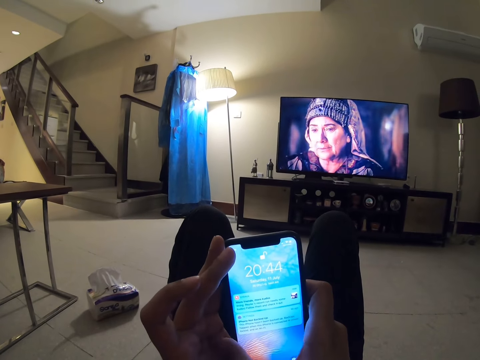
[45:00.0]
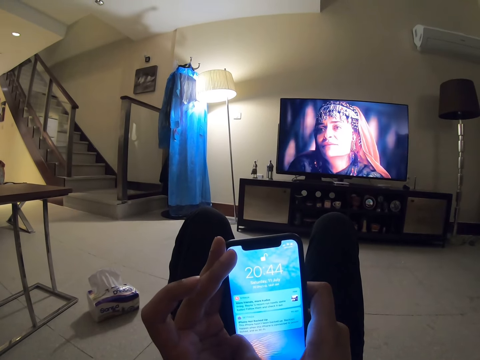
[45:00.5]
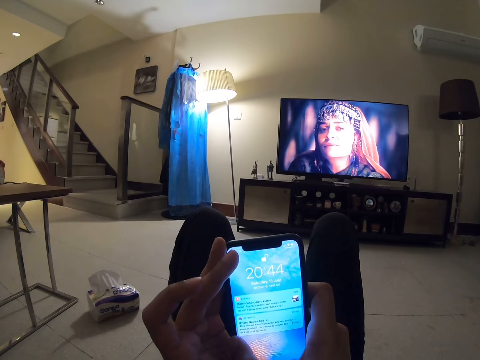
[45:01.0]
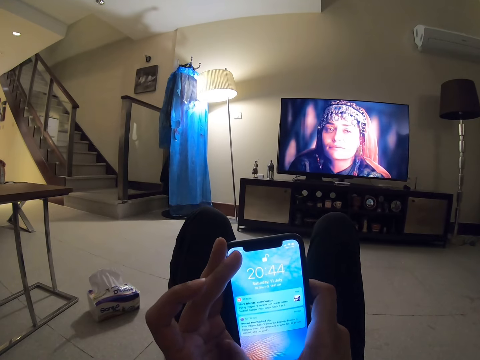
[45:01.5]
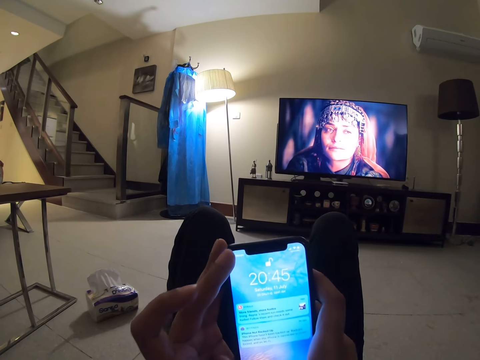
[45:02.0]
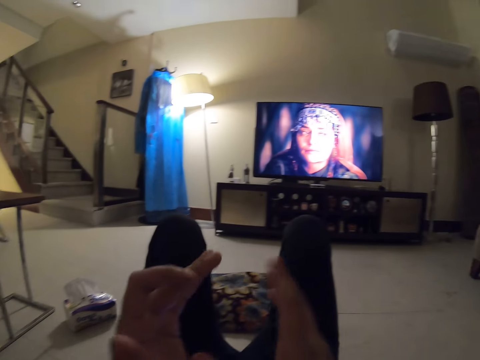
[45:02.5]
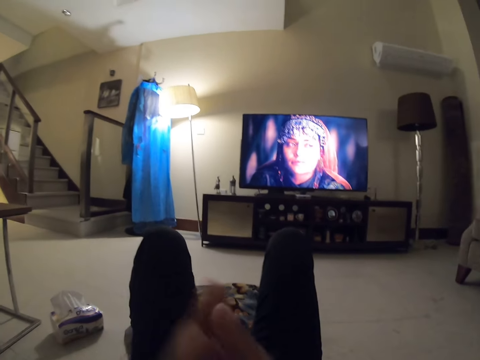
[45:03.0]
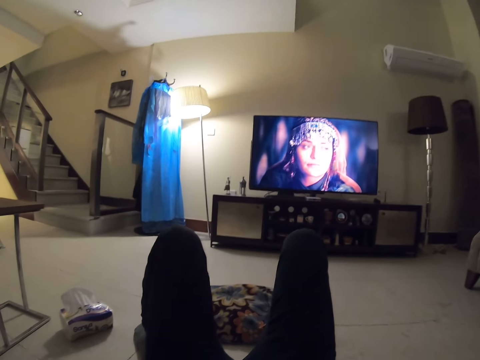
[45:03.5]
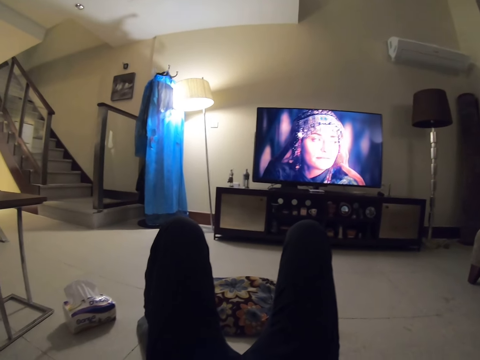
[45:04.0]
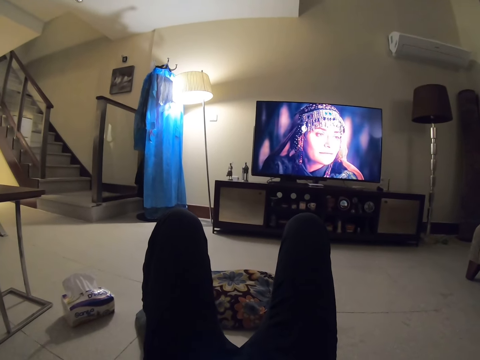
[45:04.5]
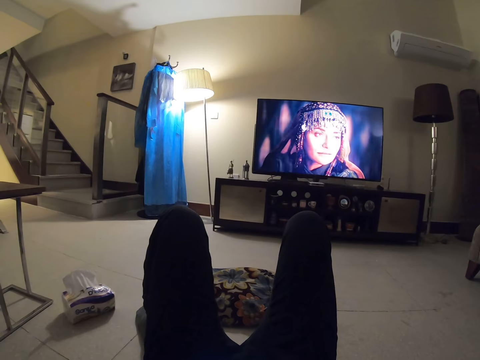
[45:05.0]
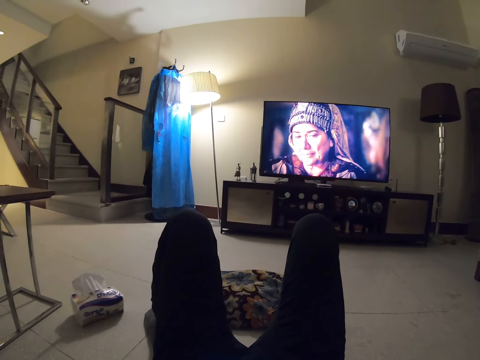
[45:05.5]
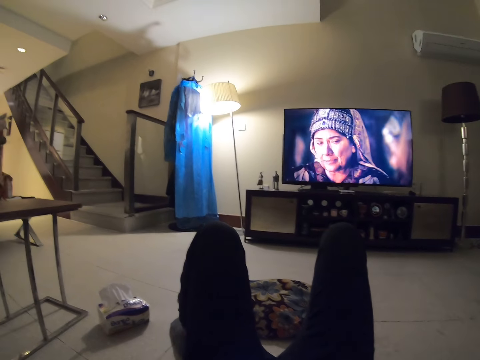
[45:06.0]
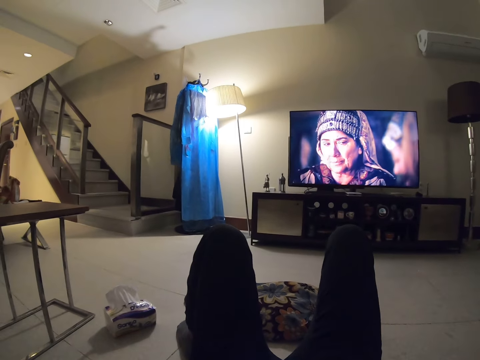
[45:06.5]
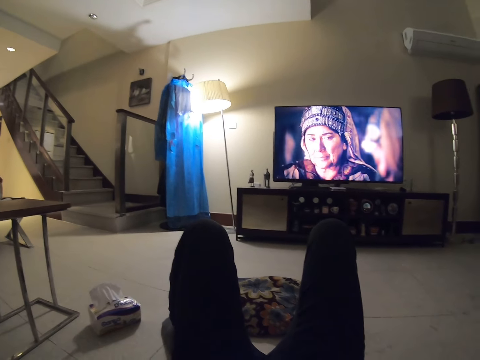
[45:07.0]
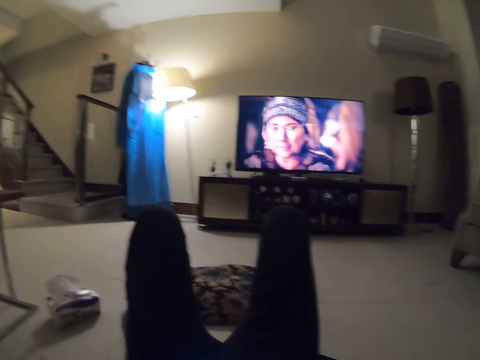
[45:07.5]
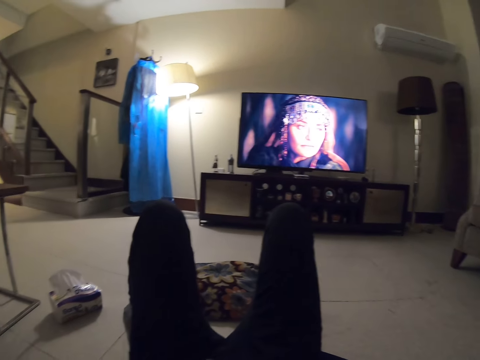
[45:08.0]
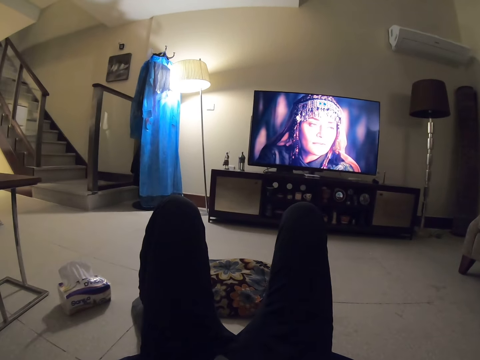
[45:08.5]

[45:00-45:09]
The camera wearer drops the phone. They watch television.

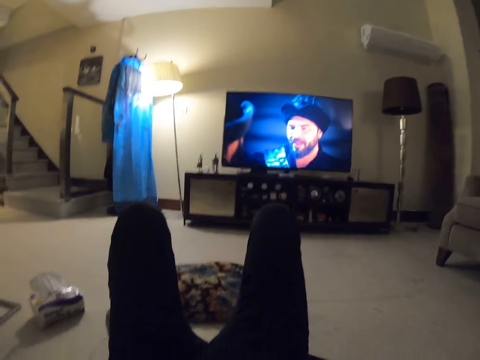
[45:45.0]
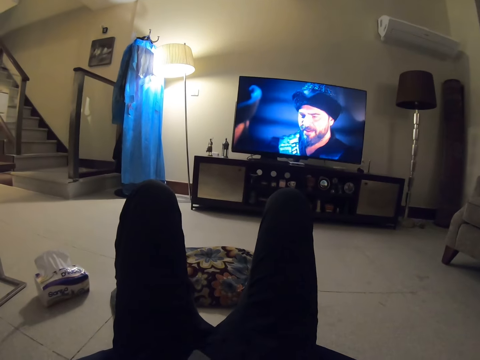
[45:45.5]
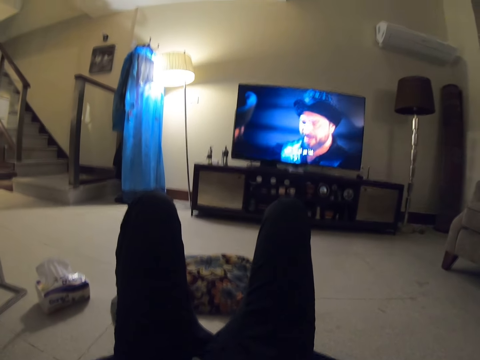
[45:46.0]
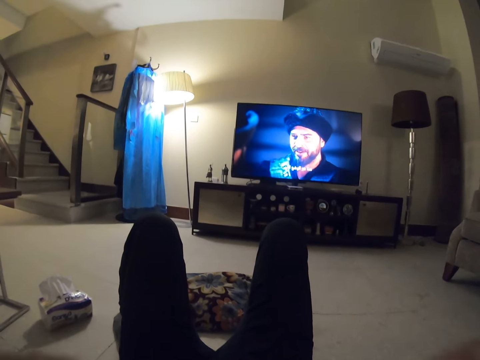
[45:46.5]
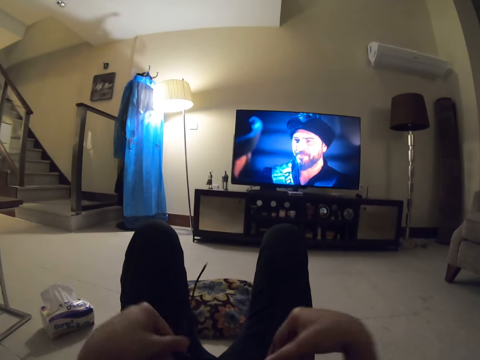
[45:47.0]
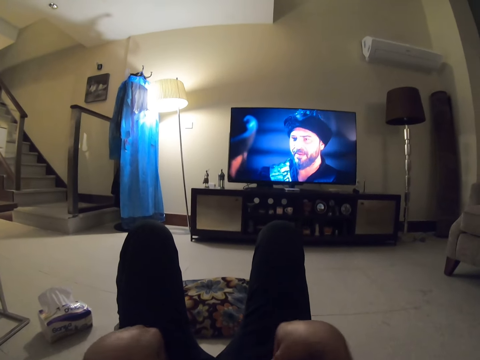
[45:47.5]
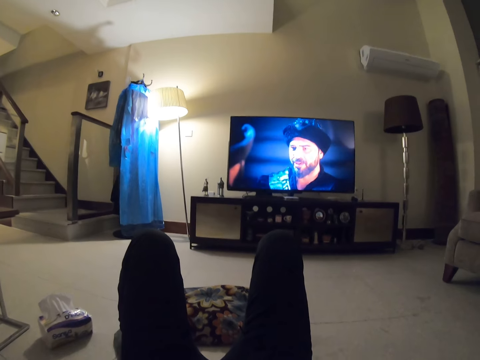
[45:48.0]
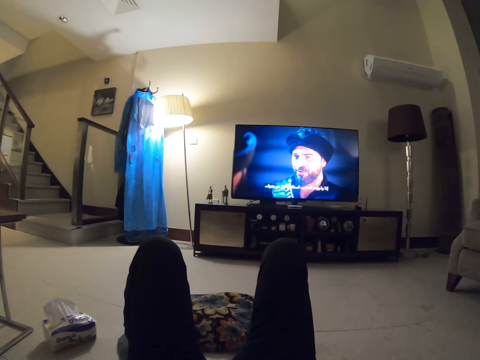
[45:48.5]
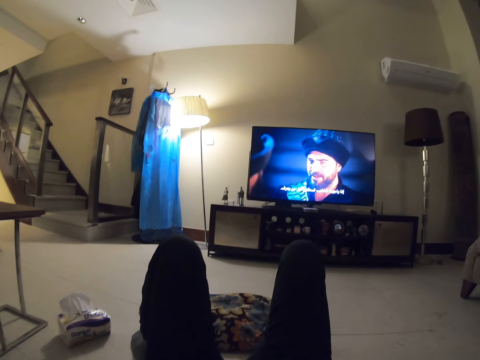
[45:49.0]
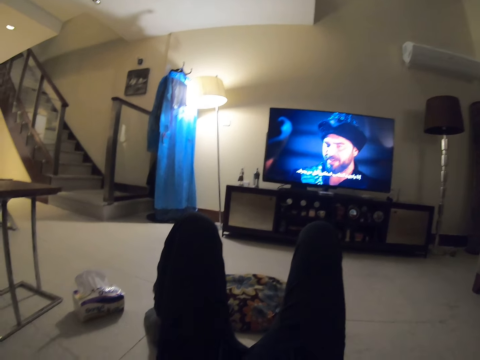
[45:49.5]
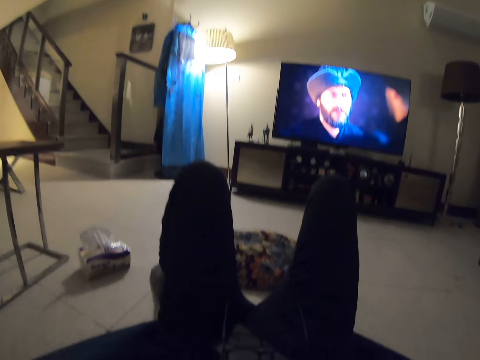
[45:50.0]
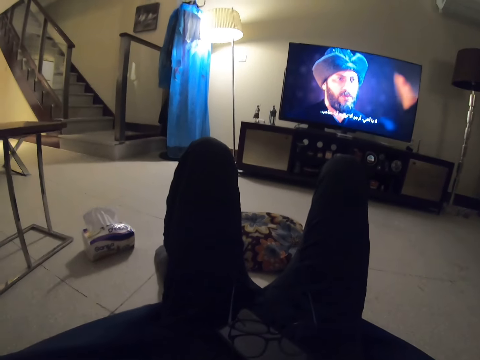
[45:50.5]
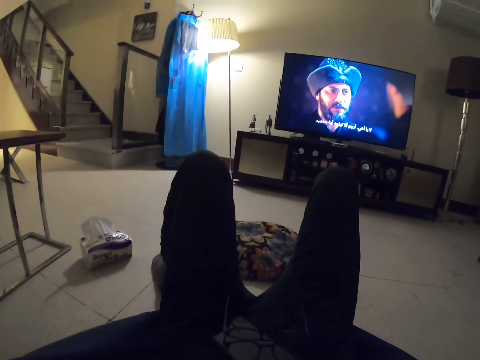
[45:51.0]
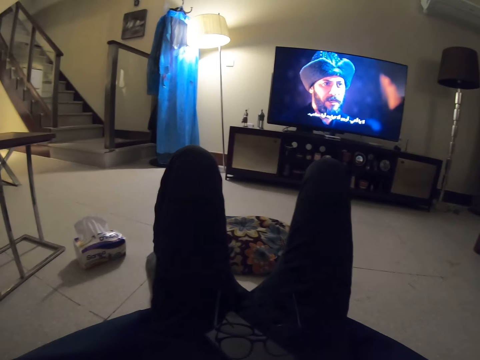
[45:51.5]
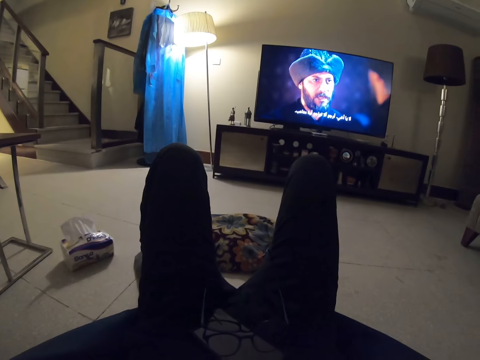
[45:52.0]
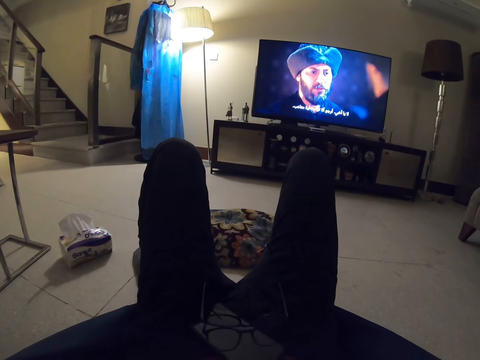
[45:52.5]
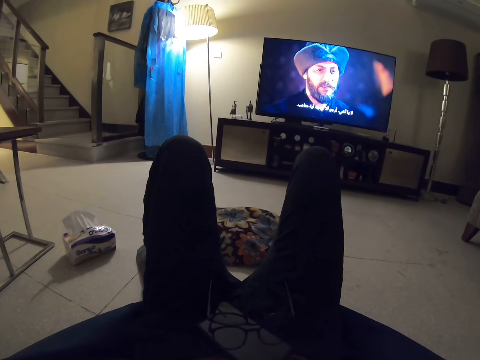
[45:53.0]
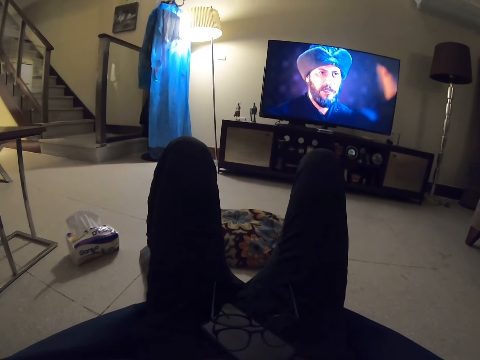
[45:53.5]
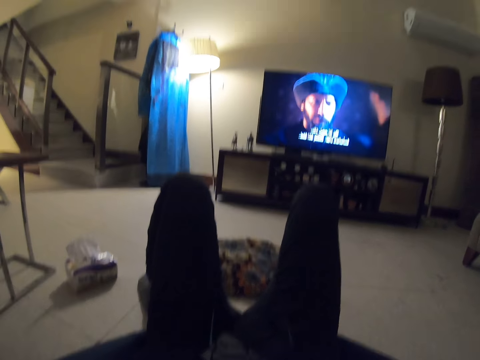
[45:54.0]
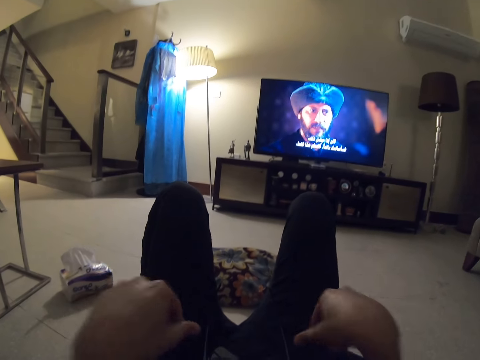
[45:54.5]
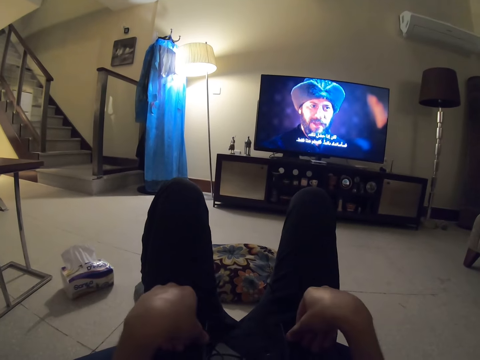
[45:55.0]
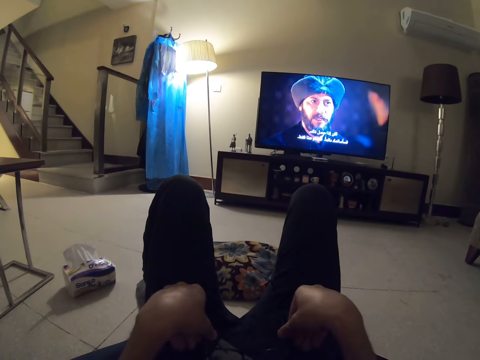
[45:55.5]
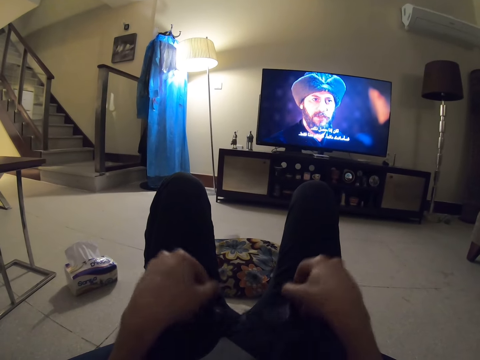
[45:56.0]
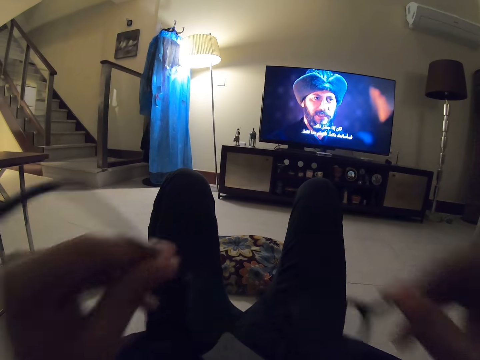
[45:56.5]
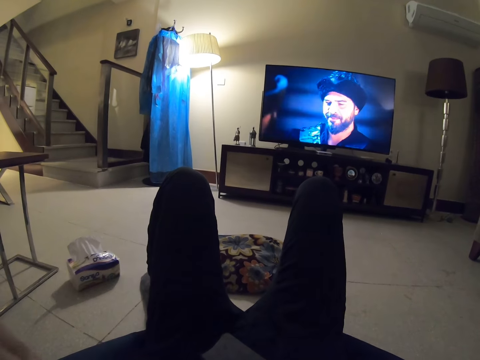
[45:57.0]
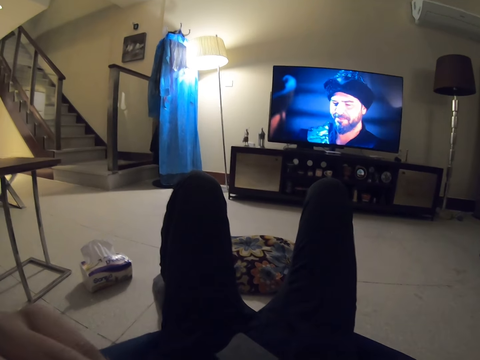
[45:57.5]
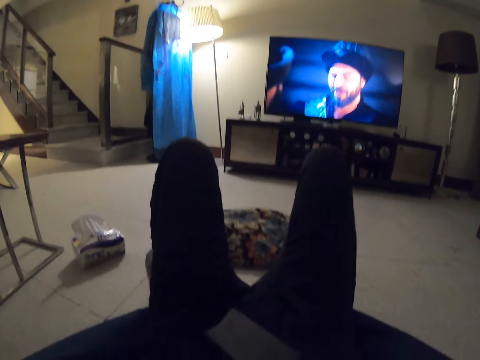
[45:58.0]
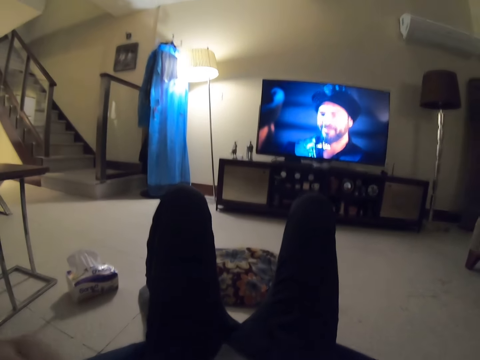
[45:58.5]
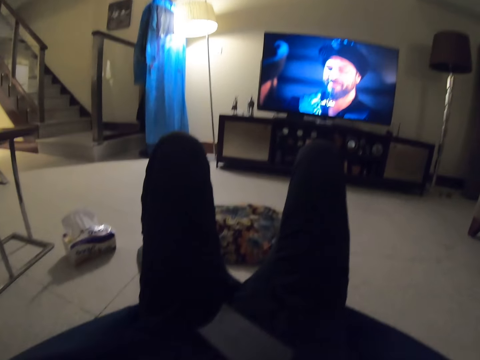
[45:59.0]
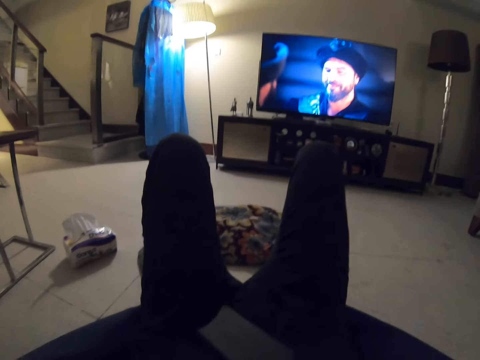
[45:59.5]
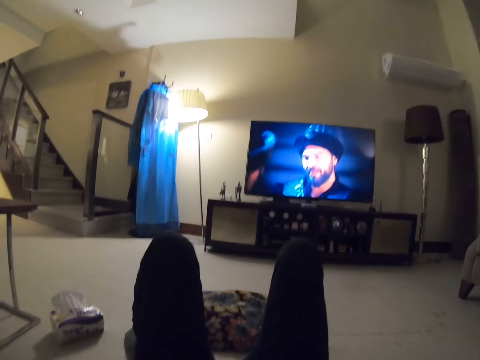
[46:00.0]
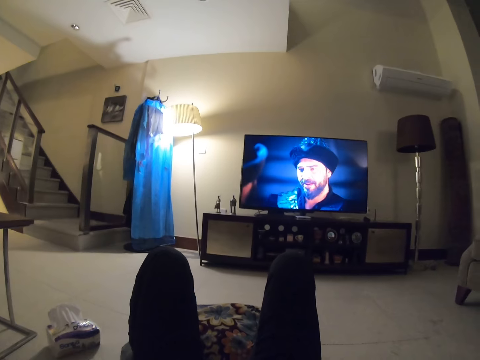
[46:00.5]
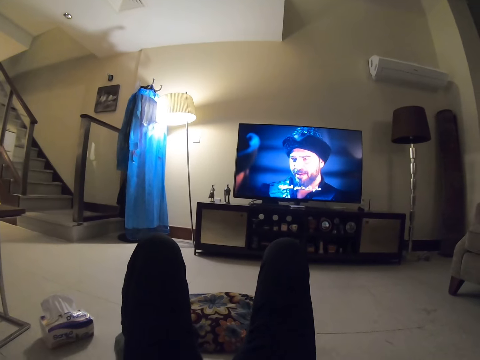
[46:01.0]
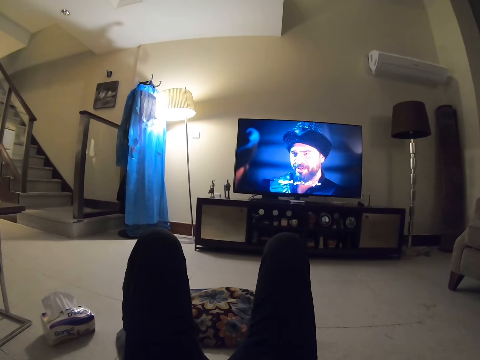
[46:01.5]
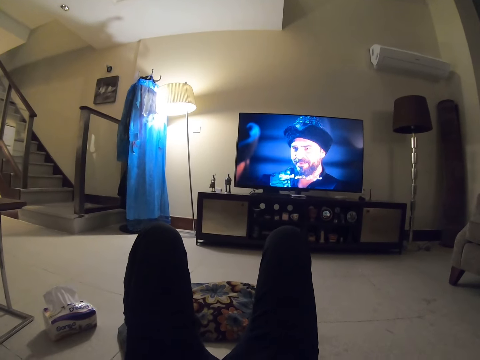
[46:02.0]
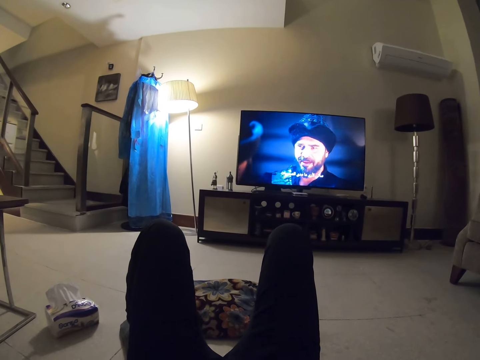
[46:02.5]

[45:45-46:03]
The camera wearer removes the spectacles. He places the spectacles on his body. He watches a movie in television. He picks up the spectacles and wears the spectacles. He watches a movie in television.
